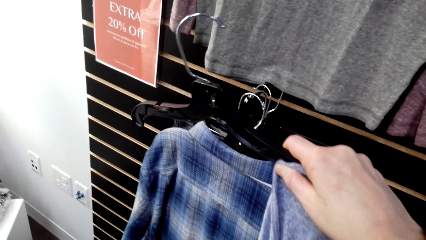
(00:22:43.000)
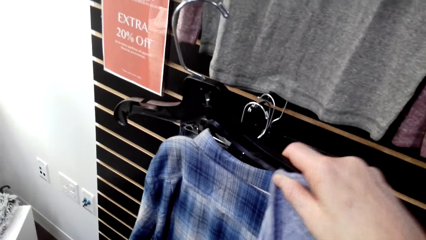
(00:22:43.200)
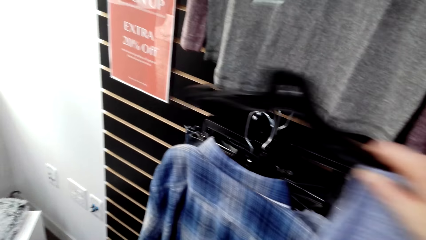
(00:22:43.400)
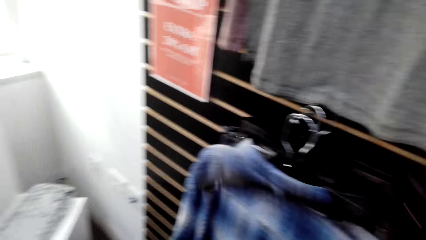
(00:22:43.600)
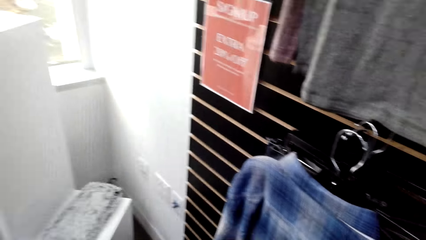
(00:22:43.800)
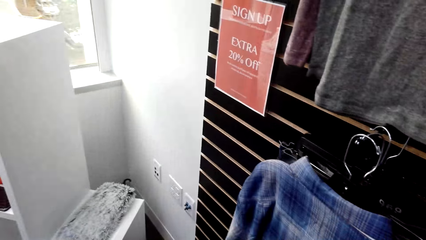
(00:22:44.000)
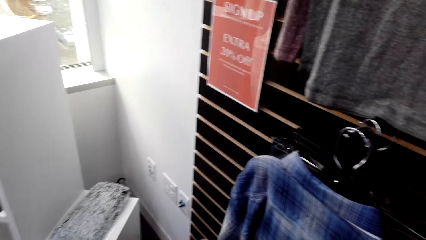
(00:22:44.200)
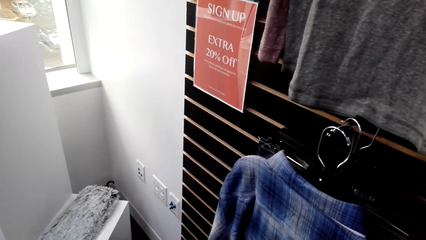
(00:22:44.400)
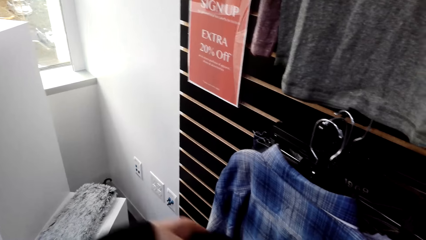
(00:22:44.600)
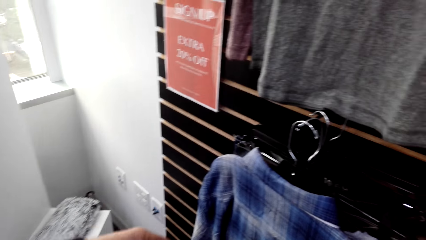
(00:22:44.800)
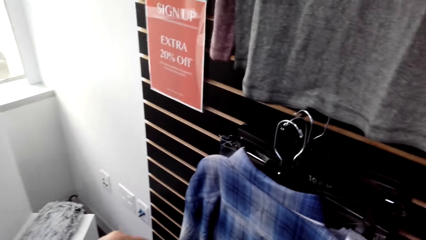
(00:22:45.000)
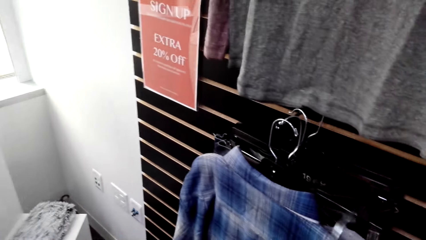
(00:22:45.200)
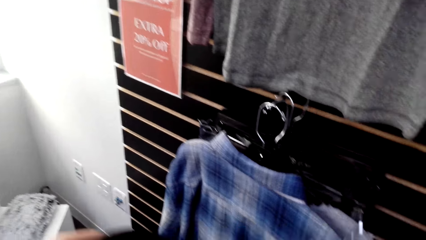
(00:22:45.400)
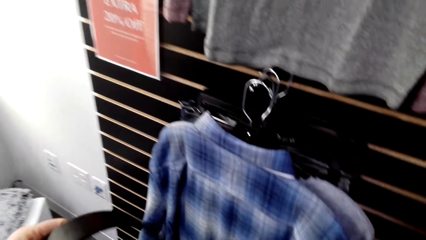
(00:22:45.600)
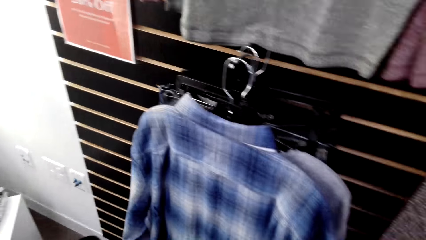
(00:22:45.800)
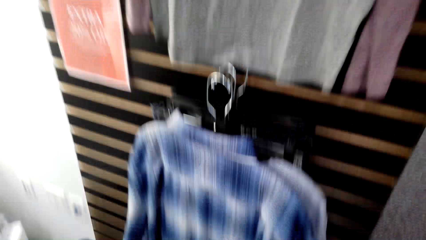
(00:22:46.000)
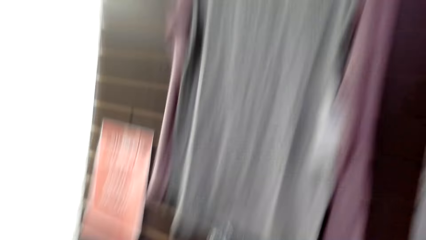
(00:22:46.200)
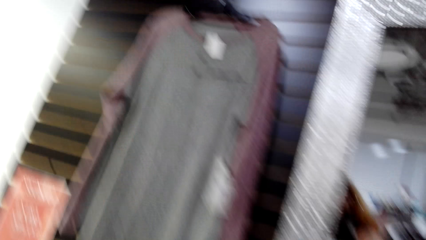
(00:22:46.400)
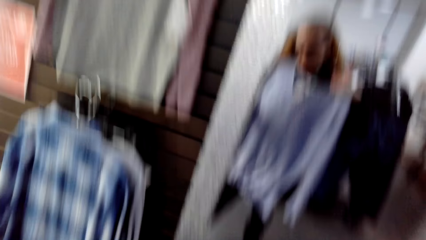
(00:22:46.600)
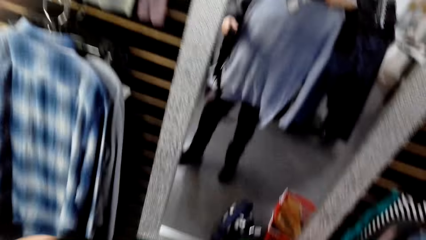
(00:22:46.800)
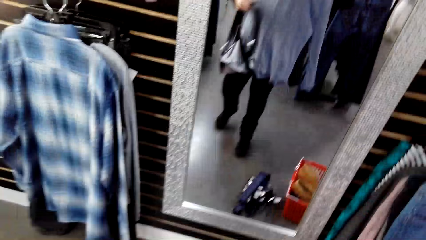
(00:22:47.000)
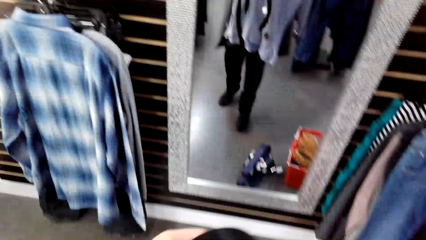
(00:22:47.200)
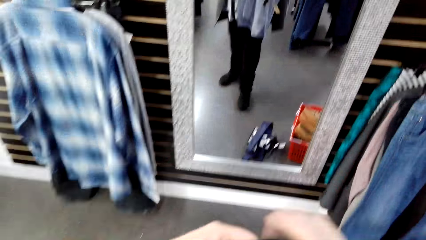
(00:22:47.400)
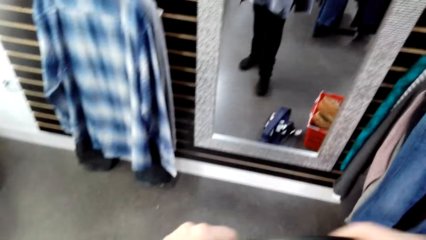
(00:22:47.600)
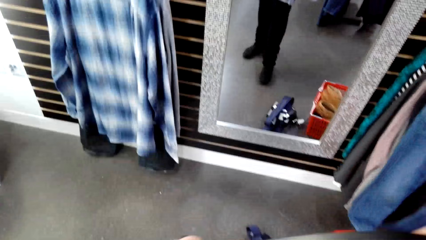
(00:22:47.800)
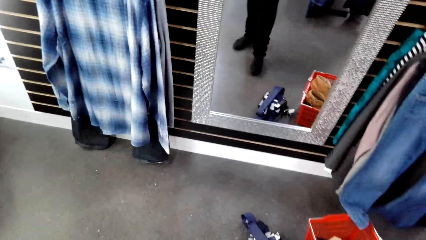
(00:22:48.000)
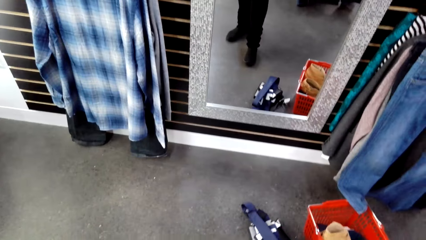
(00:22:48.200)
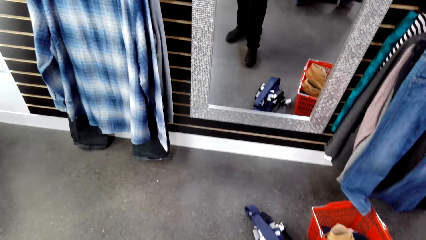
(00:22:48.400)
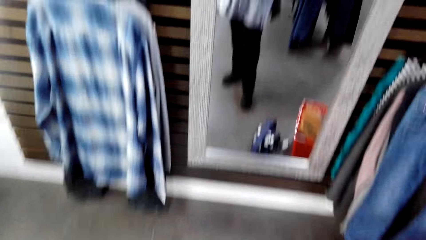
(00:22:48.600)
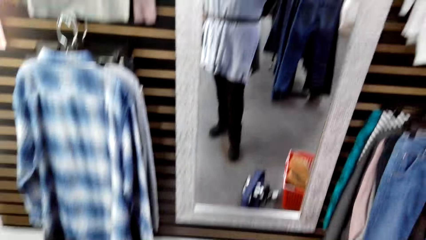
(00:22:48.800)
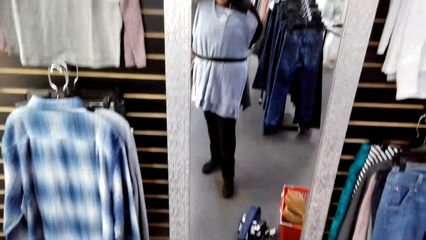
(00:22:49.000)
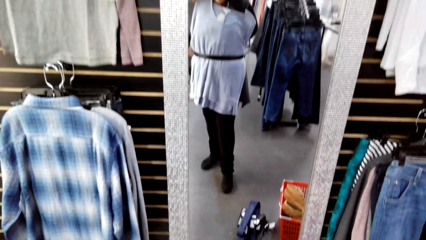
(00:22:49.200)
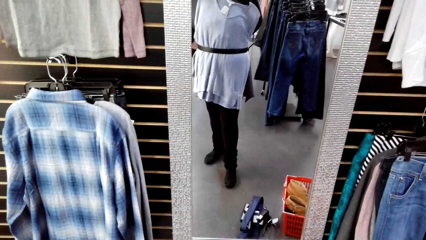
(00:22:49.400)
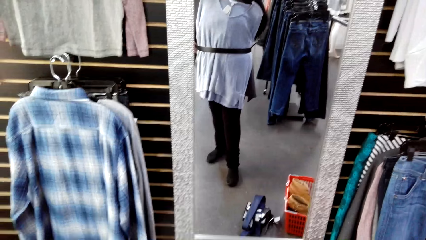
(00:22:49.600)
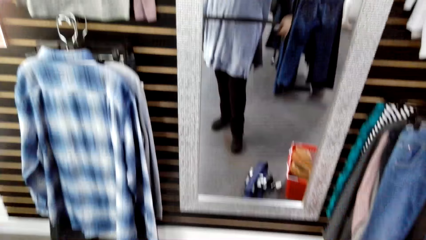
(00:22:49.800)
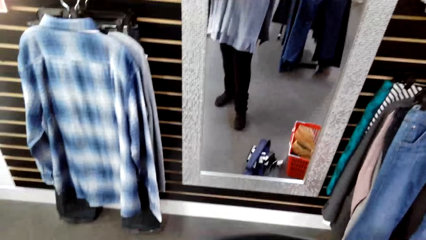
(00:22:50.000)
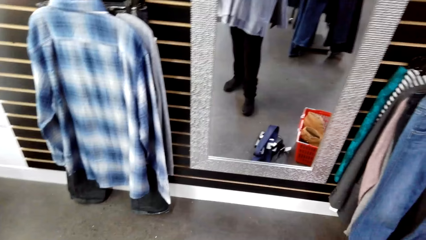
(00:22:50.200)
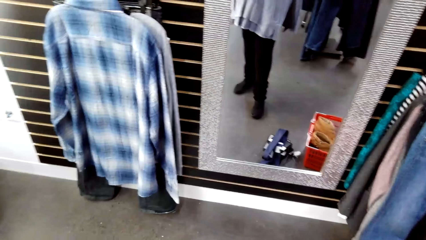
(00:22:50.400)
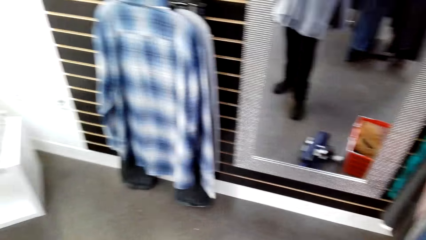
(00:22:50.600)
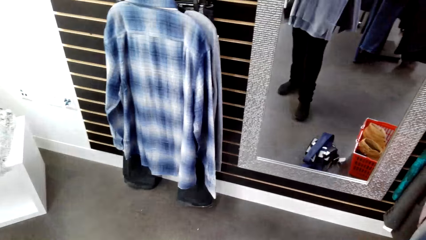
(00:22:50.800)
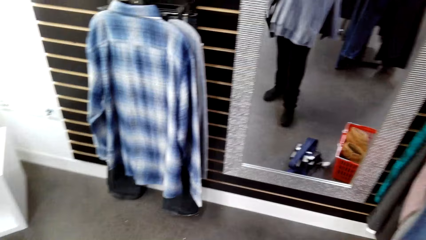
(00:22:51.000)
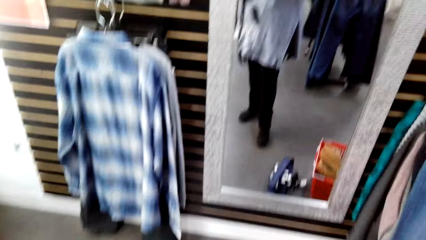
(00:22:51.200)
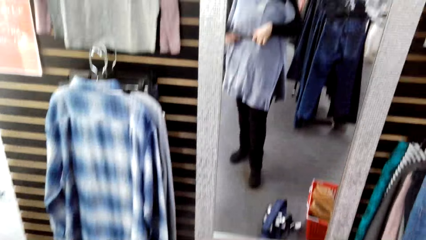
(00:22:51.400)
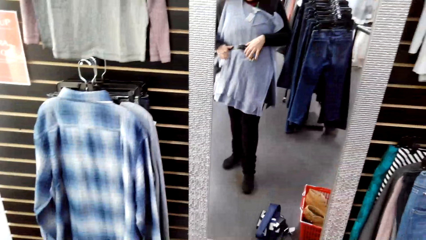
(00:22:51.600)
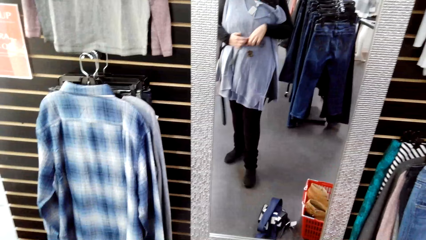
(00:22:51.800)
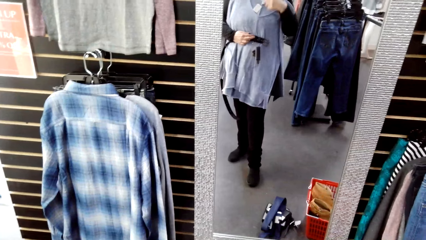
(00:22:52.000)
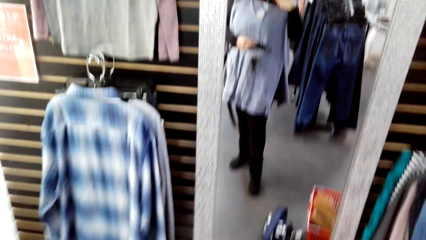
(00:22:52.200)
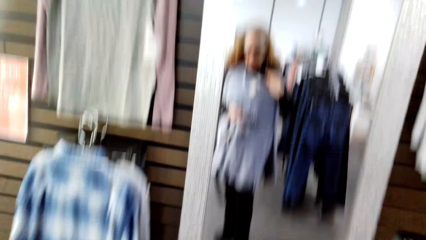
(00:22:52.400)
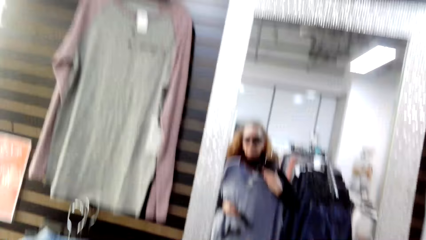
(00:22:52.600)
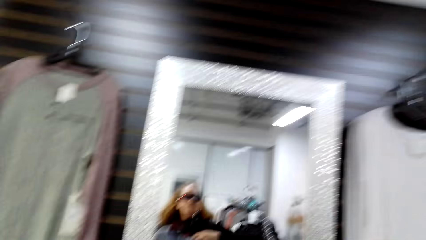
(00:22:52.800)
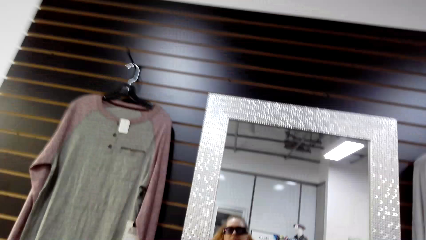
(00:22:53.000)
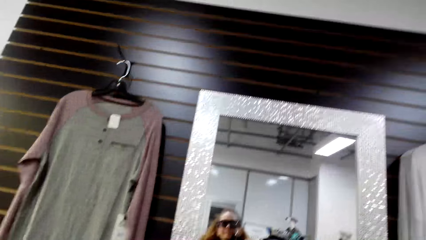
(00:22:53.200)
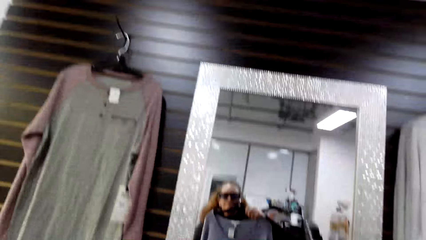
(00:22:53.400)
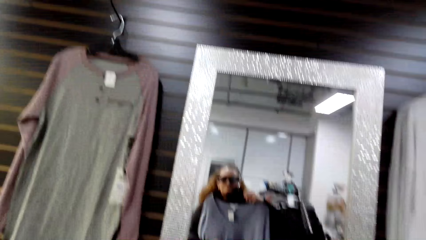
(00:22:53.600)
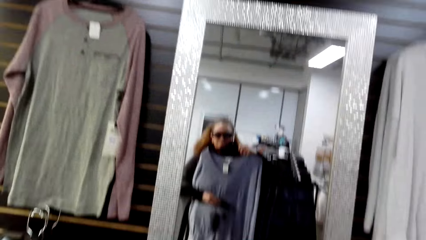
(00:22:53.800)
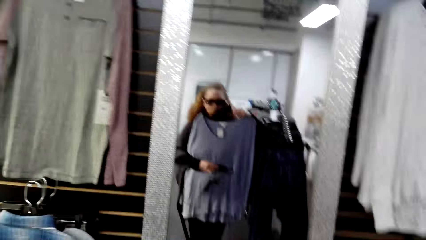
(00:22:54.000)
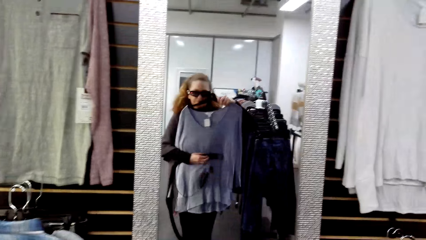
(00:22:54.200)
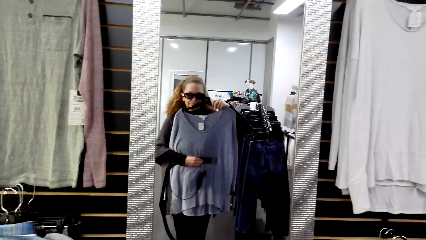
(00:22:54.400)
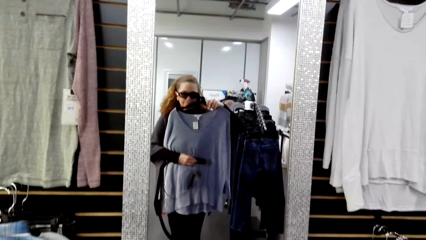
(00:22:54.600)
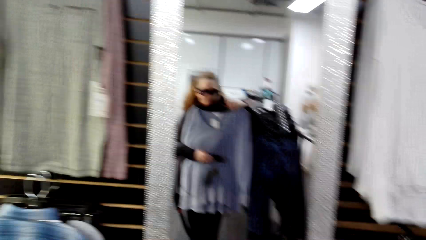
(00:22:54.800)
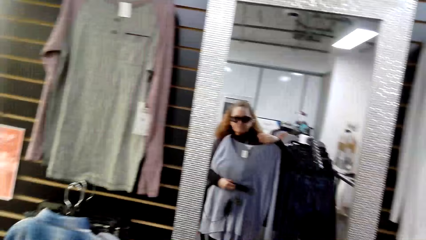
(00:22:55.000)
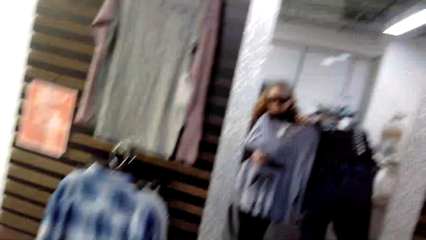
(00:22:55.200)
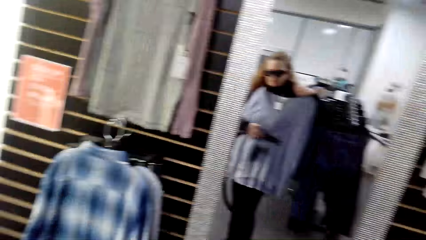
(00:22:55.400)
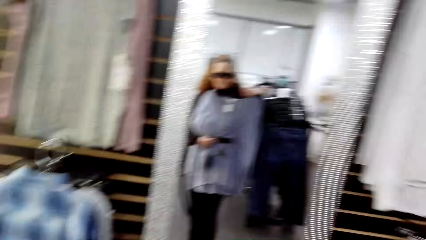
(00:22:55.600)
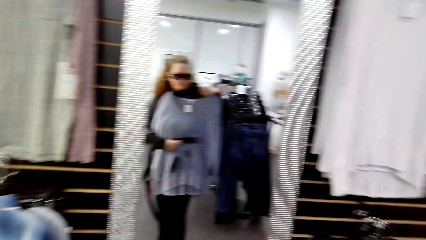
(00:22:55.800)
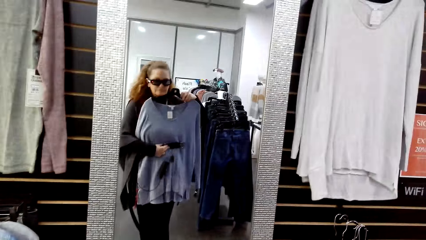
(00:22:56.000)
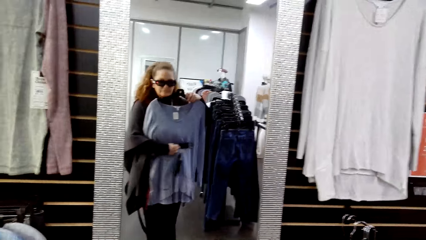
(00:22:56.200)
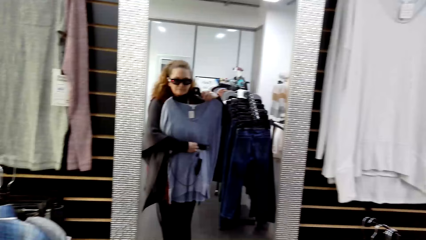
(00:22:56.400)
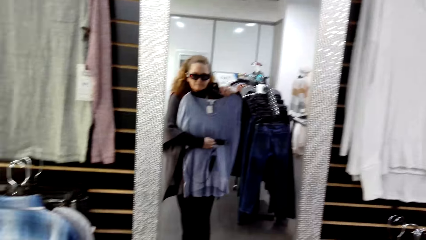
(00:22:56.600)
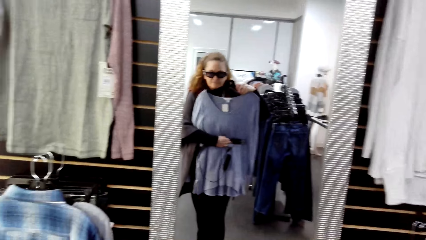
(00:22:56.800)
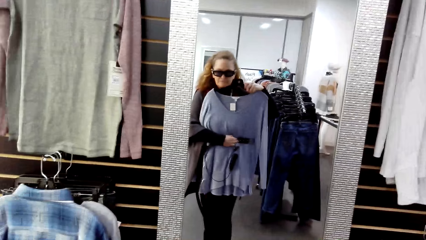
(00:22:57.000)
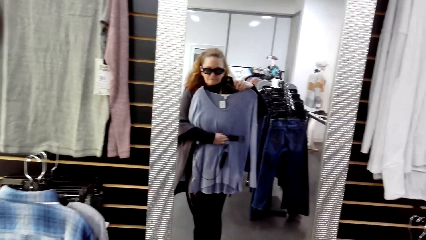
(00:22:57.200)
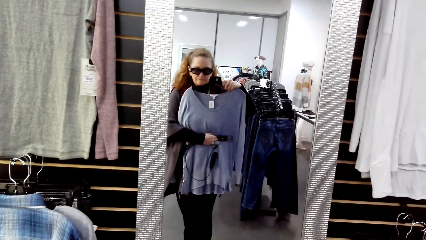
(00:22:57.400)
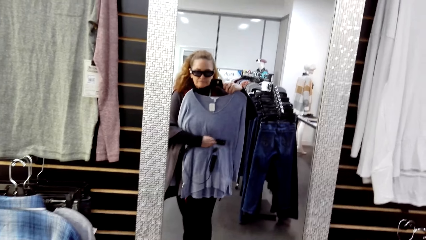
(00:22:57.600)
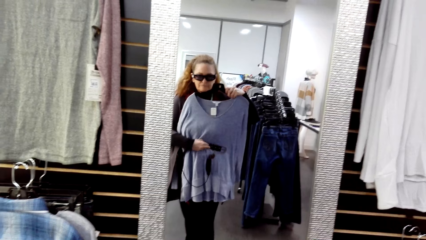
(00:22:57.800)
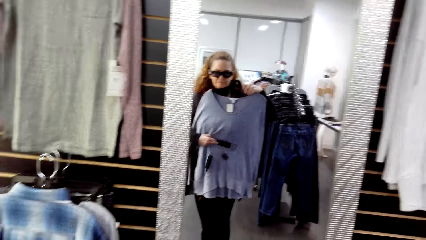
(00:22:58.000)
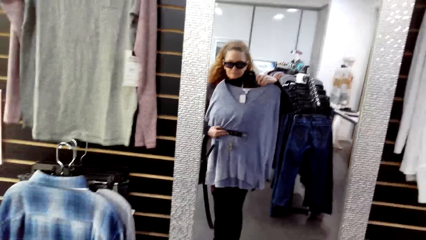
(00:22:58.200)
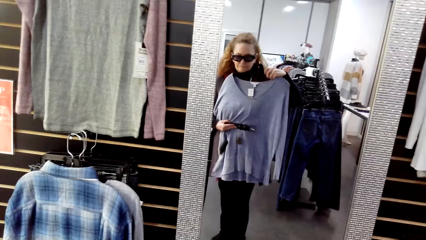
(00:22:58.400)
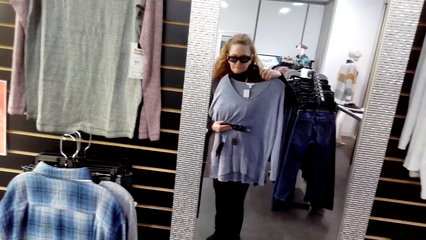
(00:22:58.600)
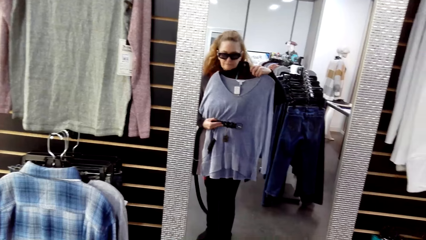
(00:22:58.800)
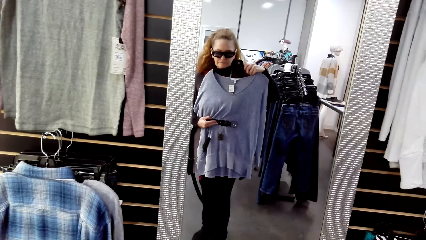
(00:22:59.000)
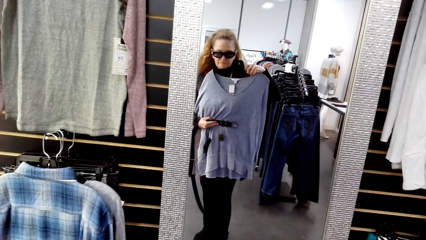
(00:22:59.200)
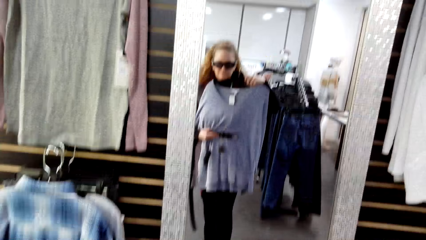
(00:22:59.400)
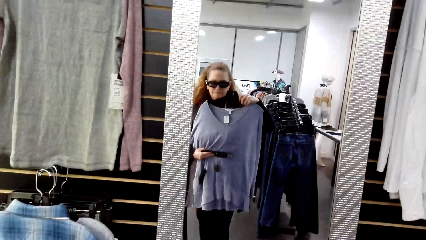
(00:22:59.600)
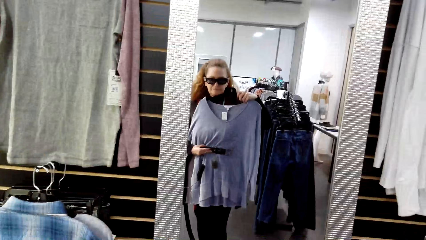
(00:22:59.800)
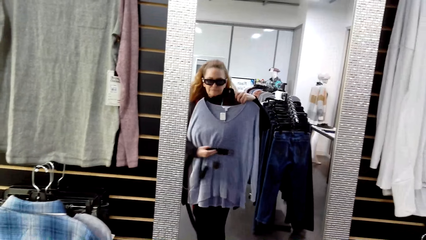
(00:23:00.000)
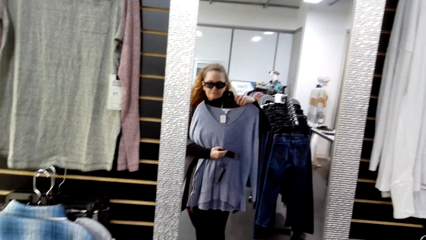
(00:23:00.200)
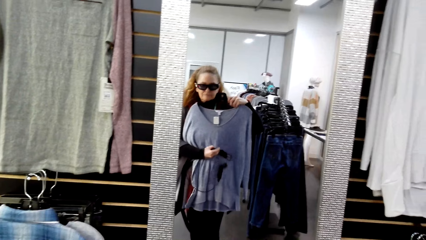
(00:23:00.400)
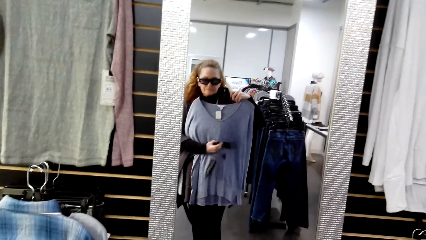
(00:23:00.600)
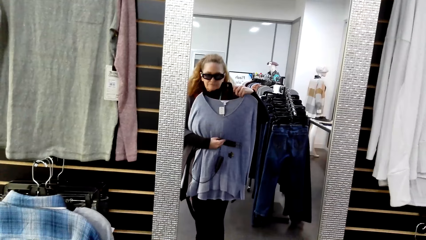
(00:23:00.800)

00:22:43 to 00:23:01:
The camera wearer holds a cloth in the store. They stand in the clothing store. They fit the cloth in the store. They look at the cloth in the mirror.
